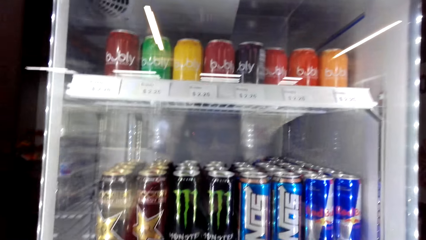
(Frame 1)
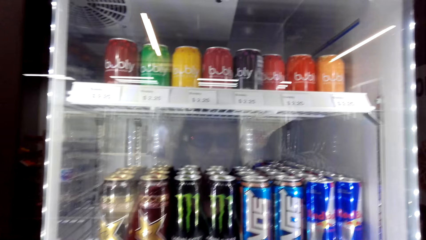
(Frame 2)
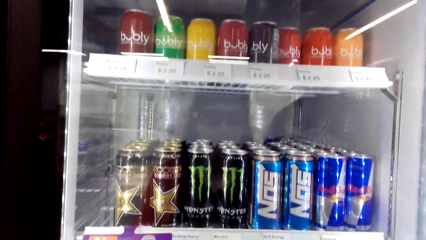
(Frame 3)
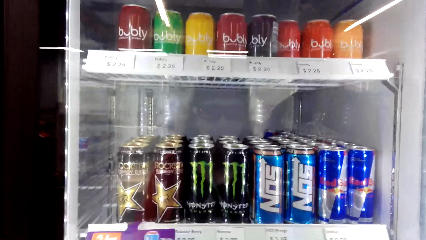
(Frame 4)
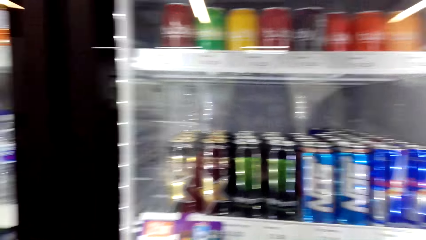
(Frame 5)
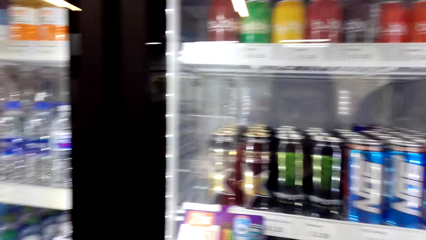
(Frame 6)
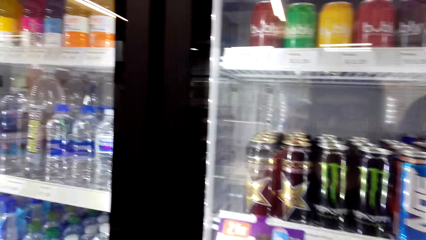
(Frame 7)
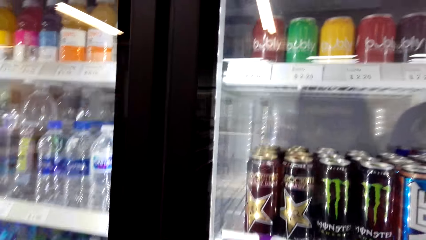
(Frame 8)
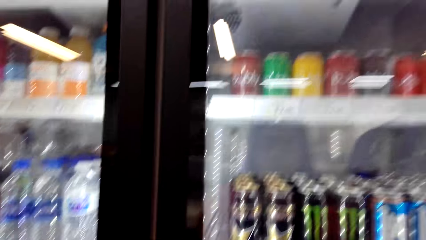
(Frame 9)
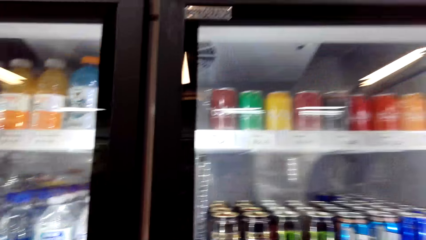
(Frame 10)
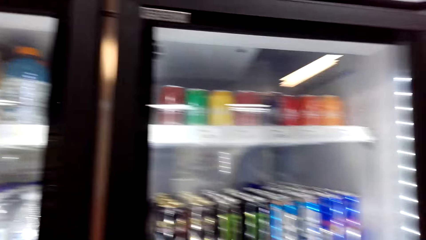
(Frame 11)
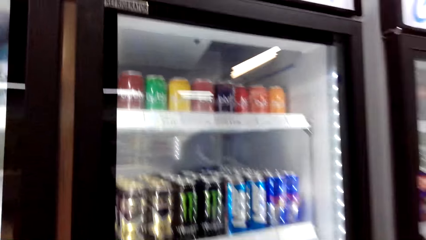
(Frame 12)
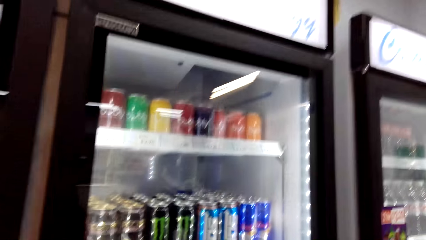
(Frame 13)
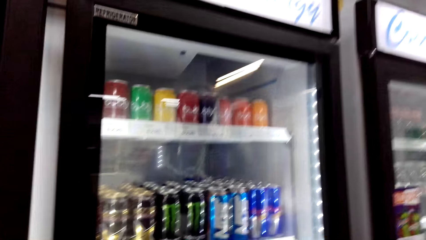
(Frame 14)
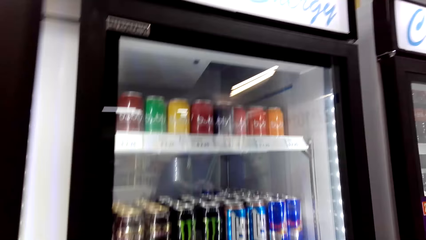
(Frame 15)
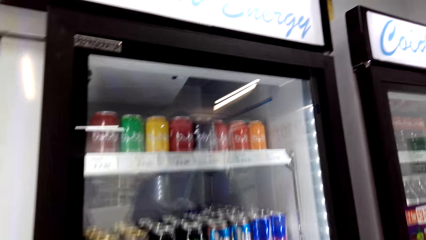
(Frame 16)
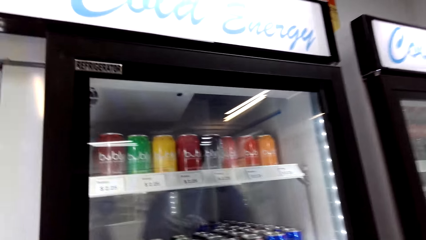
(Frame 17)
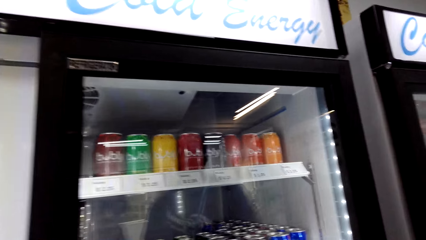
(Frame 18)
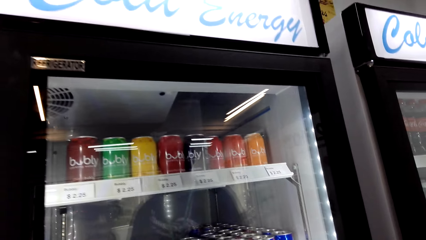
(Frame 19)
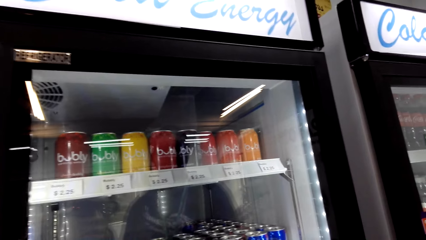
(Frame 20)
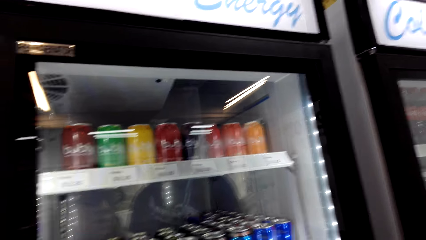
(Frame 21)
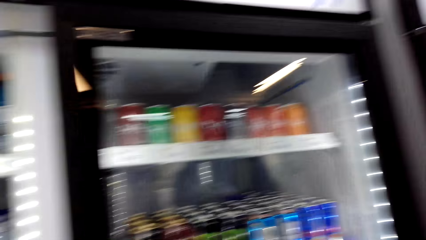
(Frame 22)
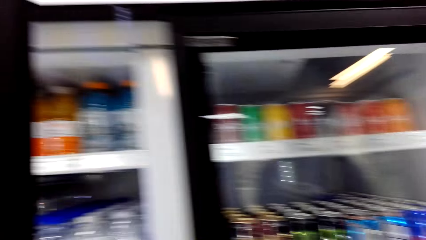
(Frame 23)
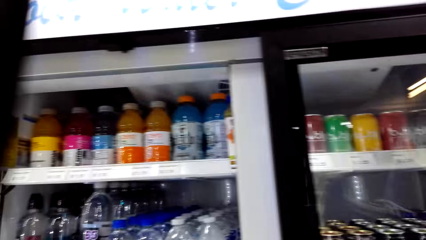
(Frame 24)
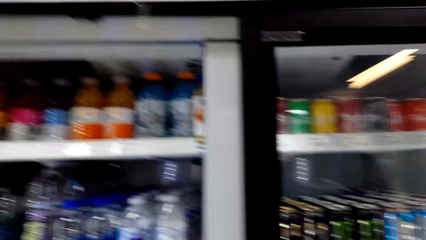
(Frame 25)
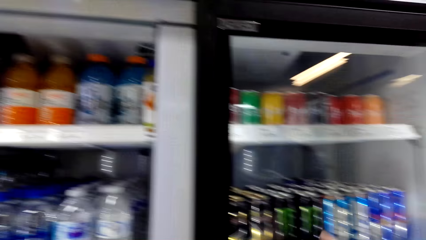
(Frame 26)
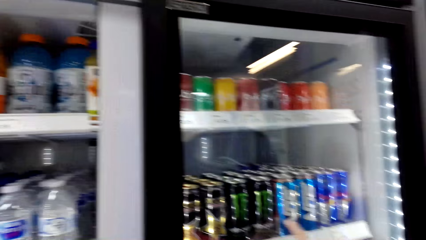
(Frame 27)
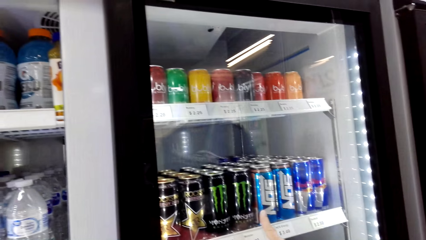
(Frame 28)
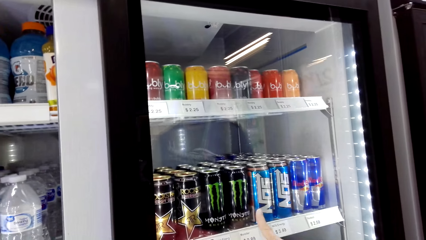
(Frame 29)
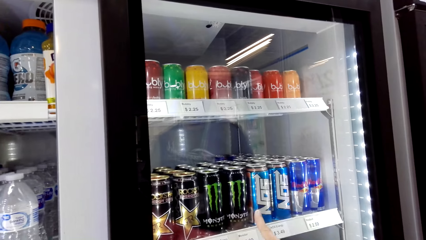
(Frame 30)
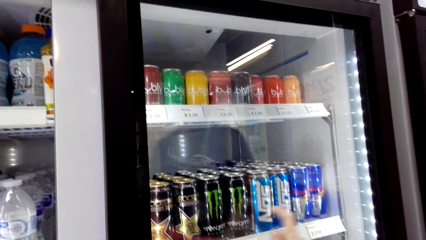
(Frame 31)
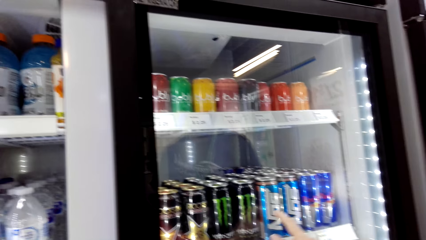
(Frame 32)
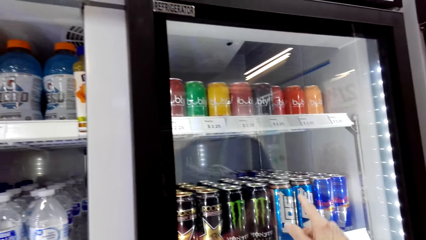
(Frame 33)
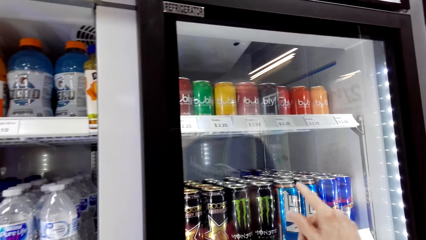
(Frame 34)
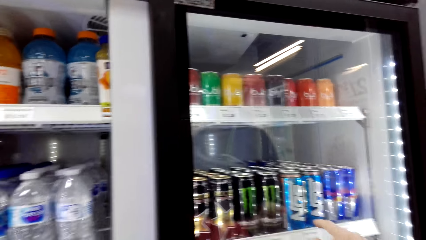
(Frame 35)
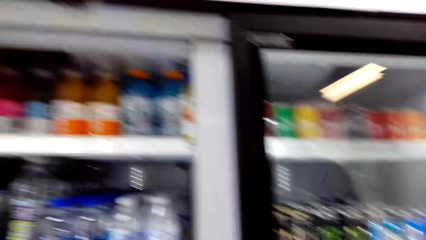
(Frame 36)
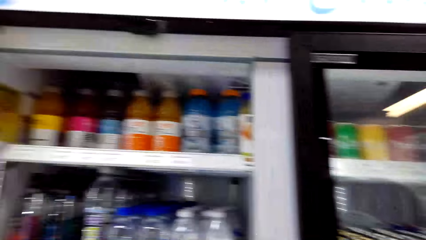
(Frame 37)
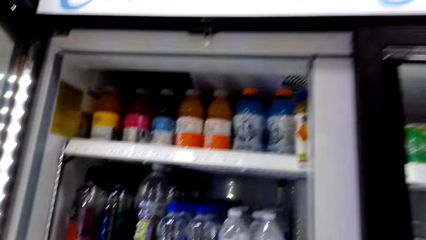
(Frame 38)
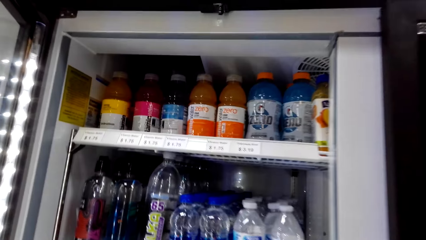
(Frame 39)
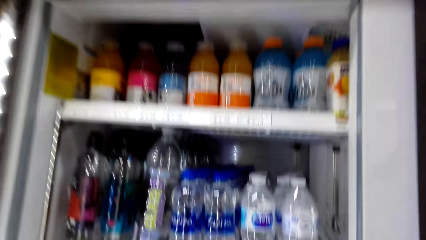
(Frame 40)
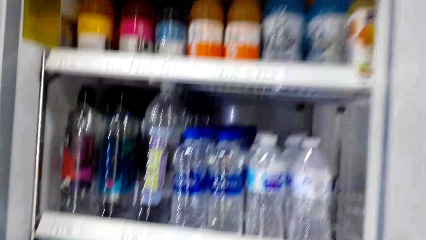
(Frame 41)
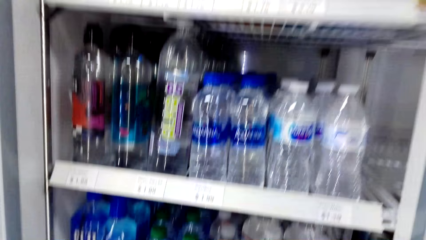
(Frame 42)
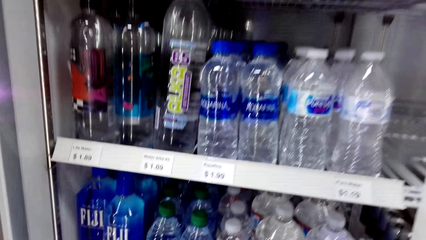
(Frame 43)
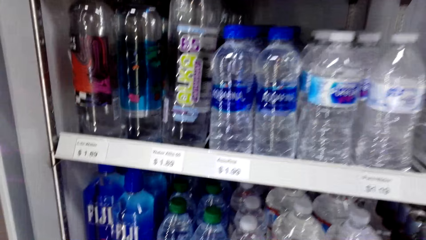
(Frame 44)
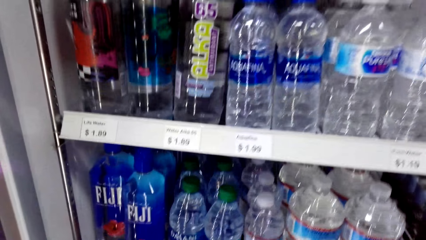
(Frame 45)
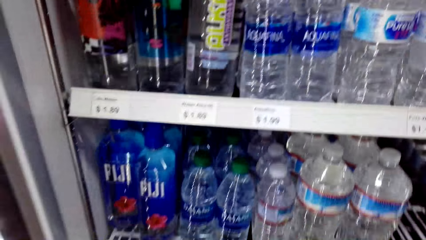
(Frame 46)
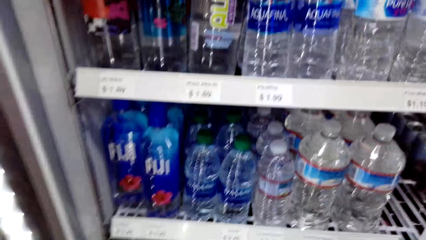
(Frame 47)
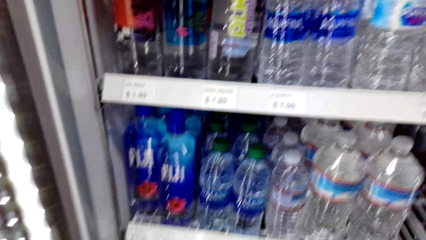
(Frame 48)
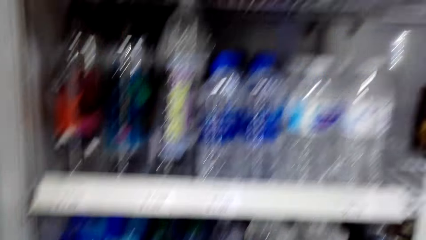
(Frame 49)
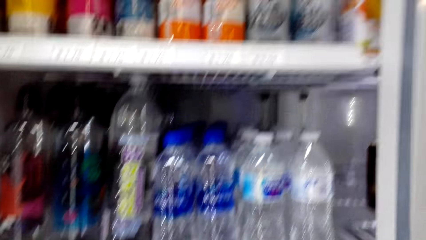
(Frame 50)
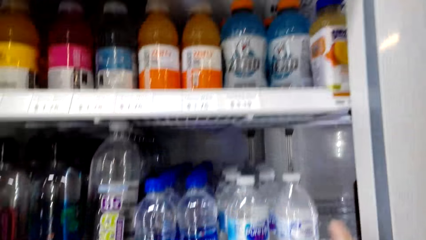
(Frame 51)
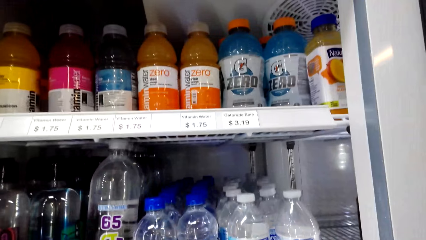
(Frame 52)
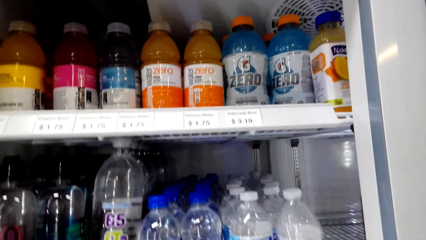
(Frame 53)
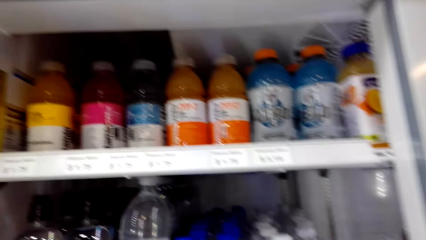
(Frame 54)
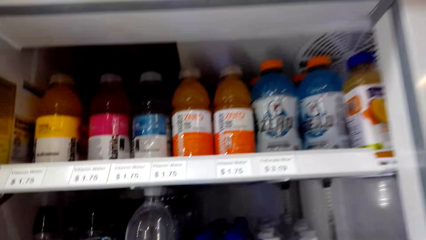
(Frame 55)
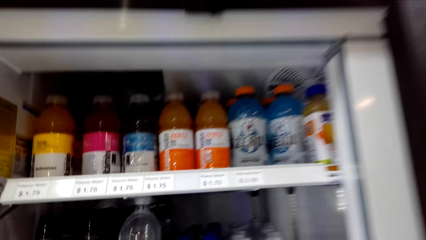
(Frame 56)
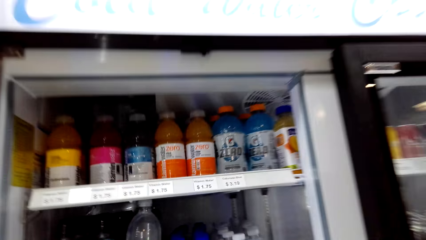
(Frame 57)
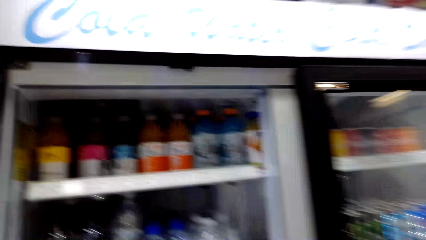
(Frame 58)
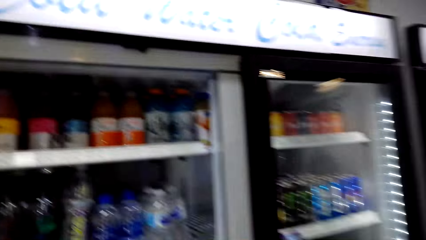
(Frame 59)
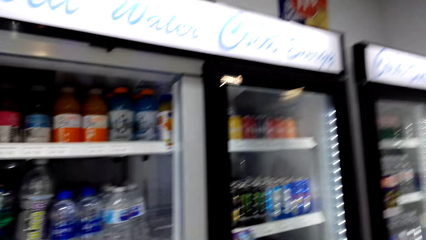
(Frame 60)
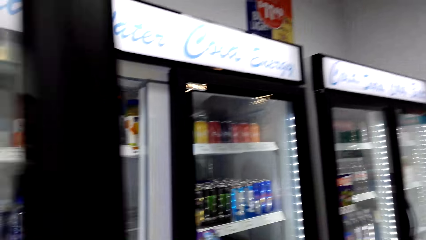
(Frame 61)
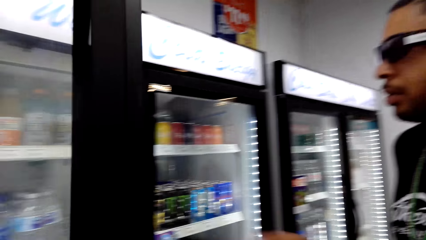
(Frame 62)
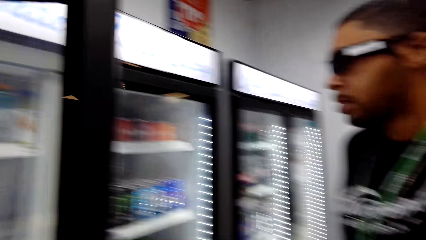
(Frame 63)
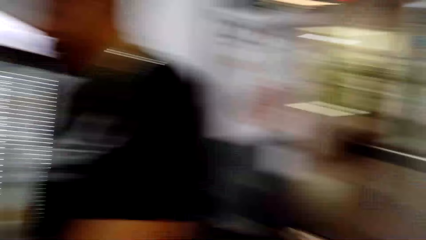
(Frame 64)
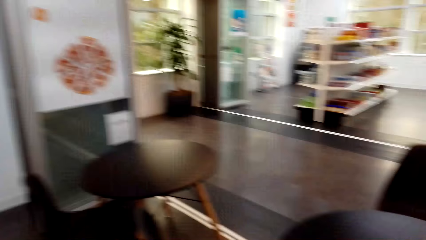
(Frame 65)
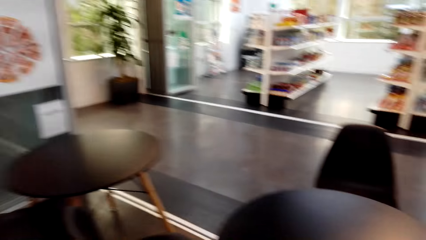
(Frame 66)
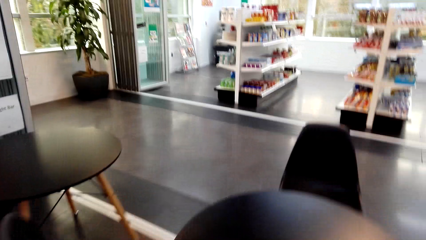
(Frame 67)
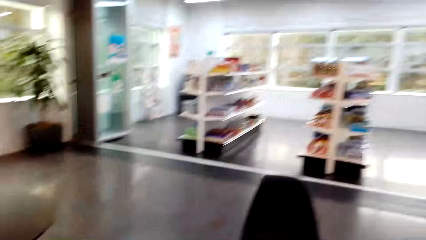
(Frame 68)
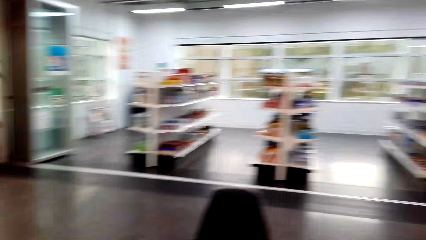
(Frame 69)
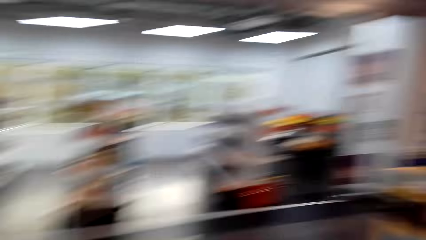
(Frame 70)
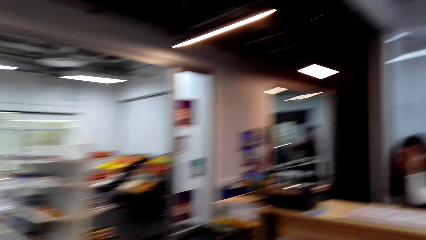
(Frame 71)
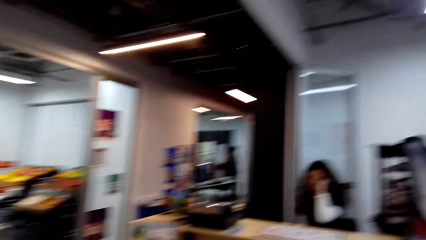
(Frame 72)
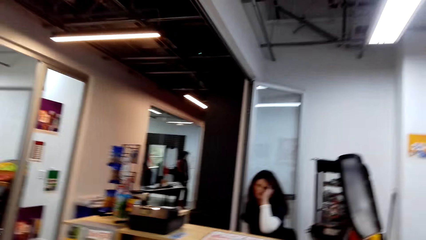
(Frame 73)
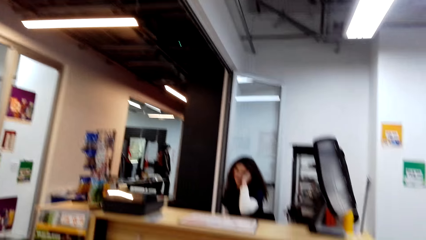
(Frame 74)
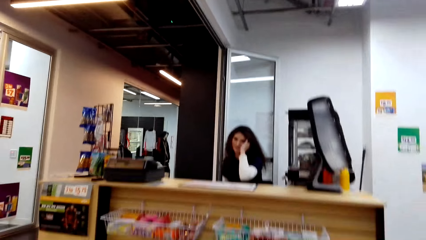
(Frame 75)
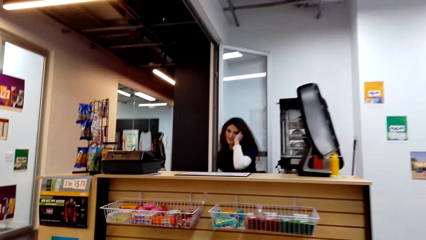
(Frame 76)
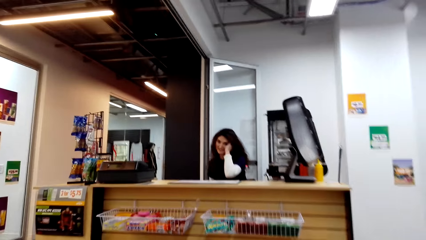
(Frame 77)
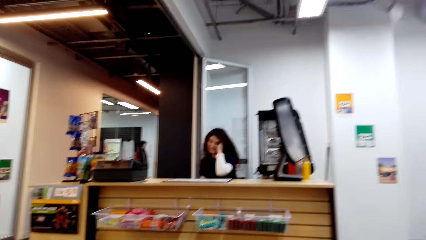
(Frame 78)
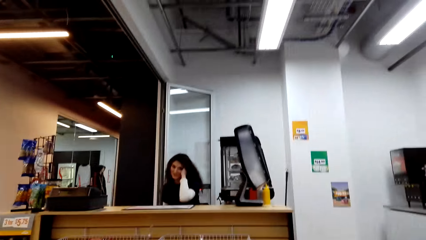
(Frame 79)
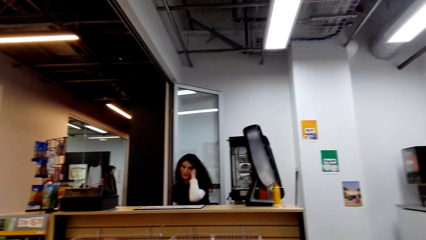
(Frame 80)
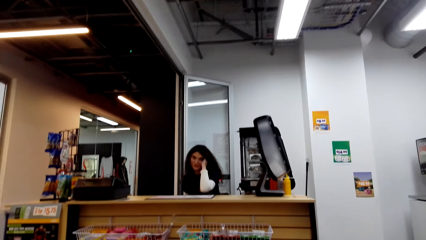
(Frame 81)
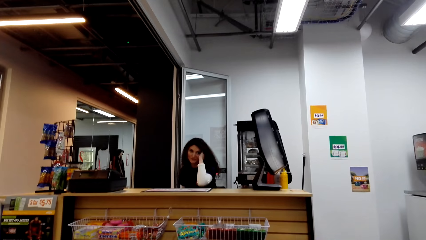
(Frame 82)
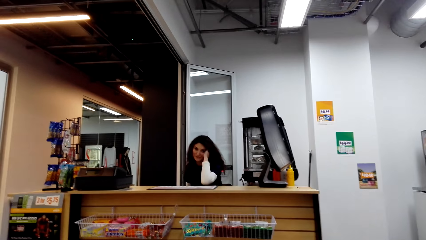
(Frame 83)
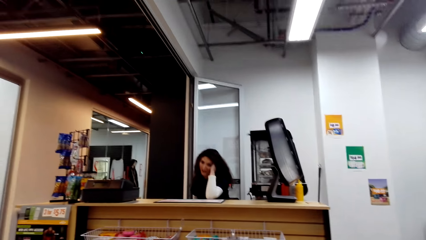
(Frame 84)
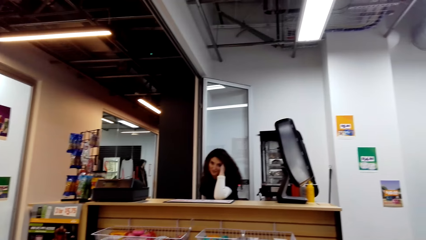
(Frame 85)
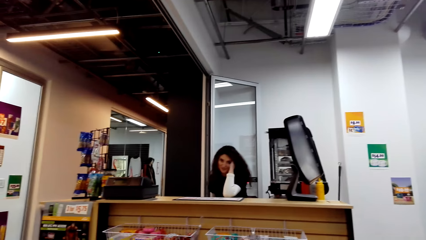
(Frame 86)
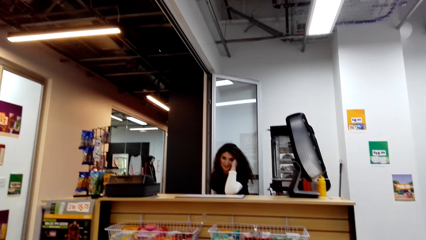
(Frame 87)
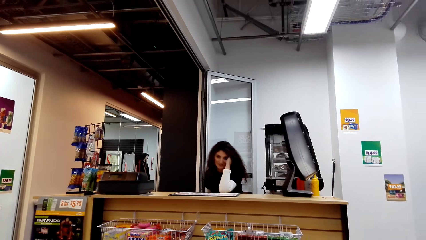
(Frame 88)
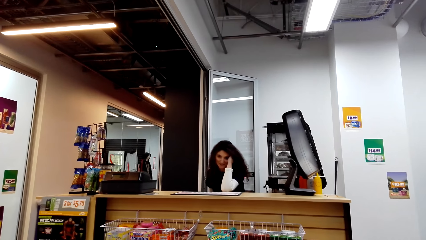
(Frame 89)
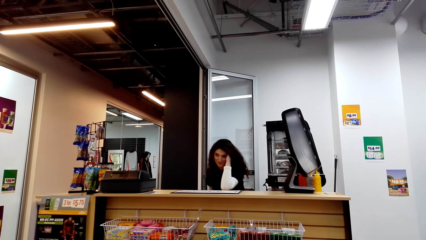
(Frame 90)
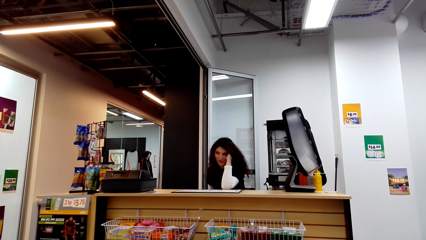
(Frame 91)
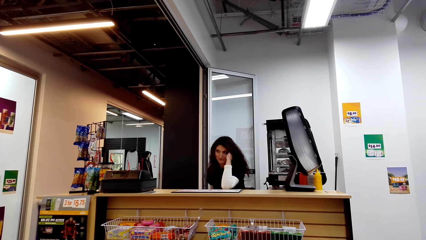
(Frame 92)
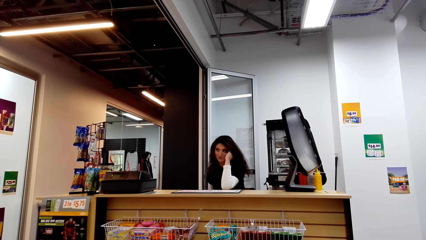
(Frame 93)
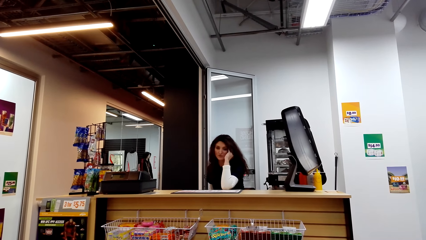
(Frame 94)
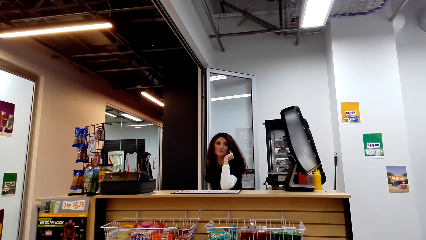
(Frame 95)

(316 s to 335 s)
The camera wearer opens the fridge. They close the fridge. They walk around the supermarket. They converse with a cashier. The cashier dialogues to the camera wearer.
